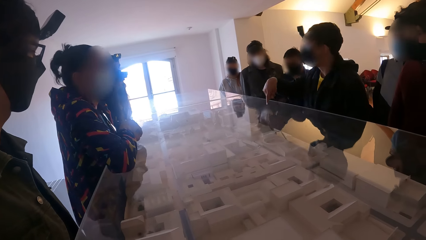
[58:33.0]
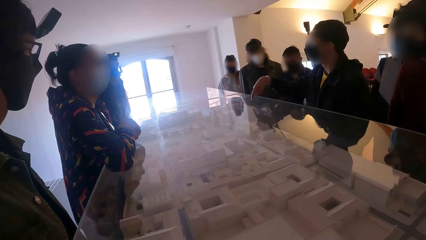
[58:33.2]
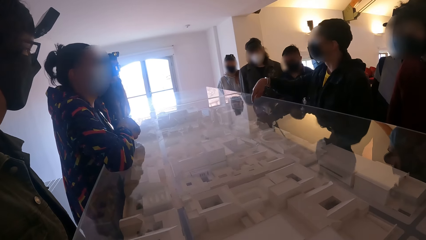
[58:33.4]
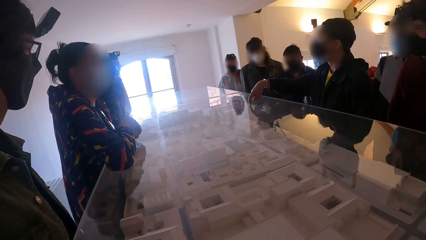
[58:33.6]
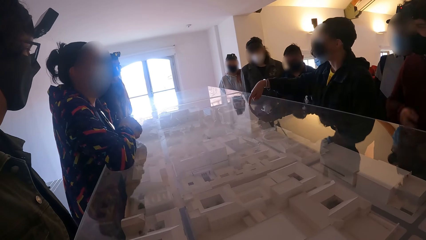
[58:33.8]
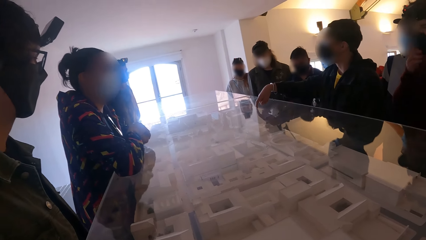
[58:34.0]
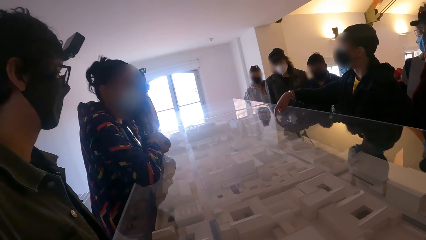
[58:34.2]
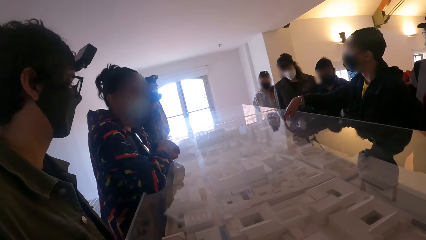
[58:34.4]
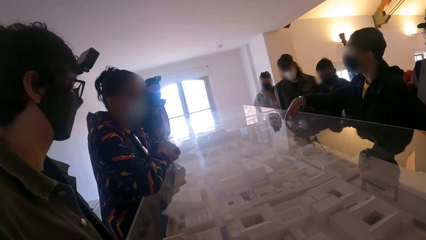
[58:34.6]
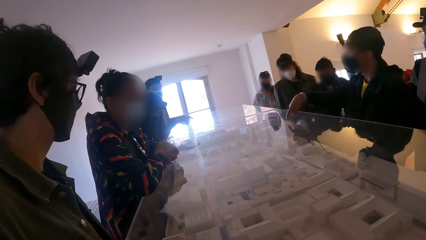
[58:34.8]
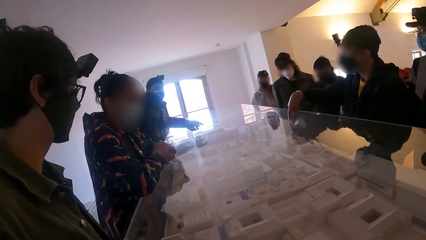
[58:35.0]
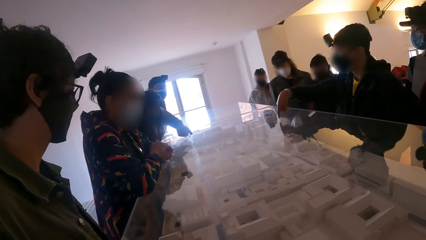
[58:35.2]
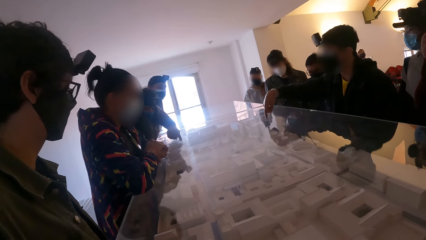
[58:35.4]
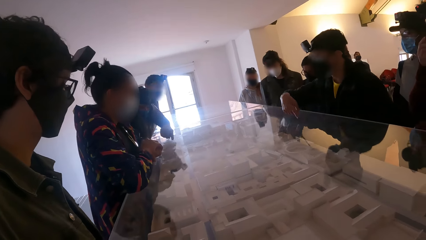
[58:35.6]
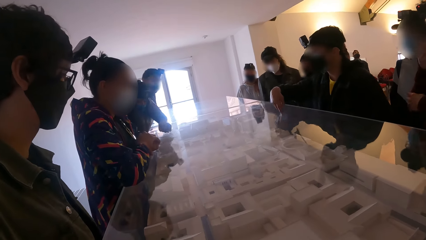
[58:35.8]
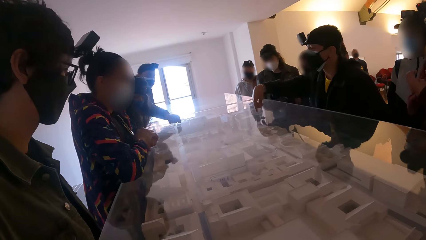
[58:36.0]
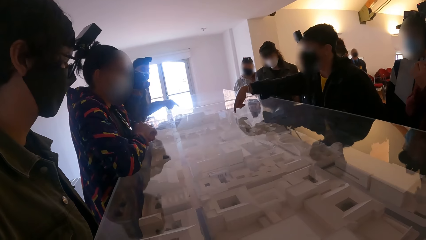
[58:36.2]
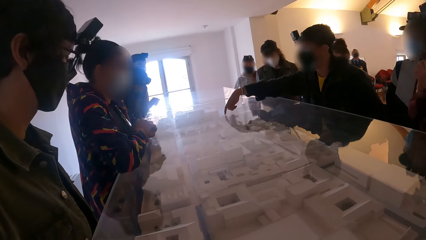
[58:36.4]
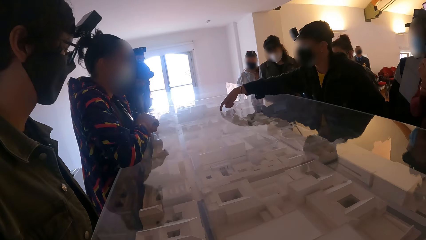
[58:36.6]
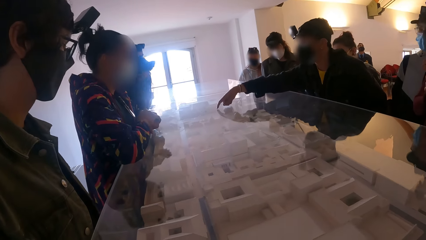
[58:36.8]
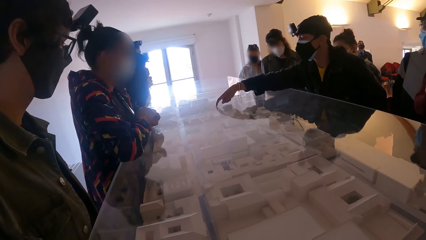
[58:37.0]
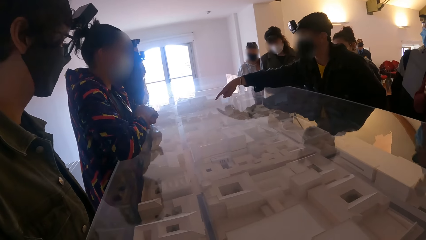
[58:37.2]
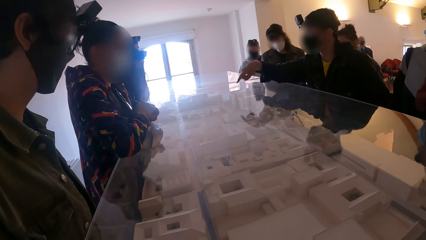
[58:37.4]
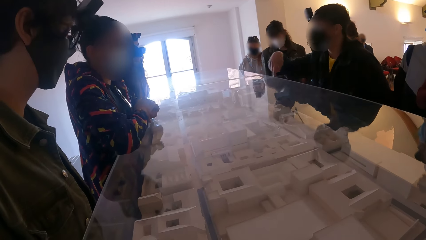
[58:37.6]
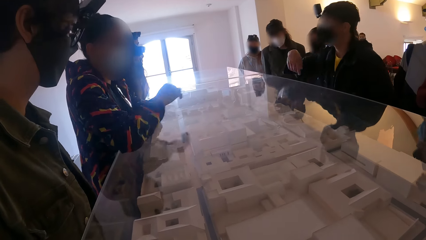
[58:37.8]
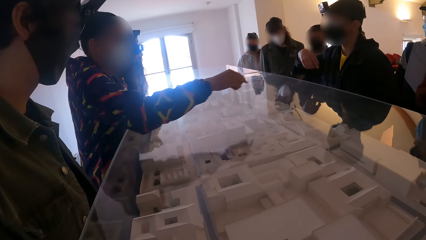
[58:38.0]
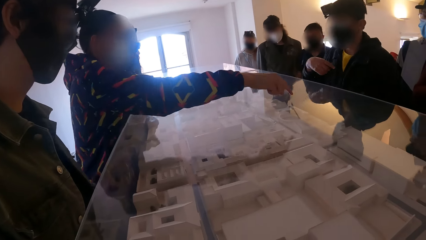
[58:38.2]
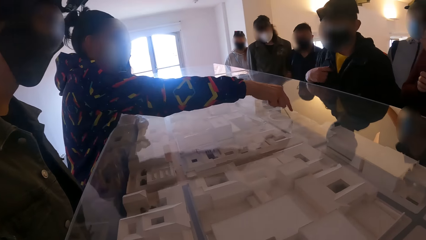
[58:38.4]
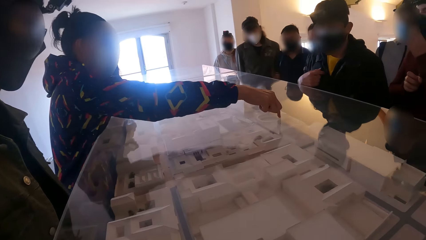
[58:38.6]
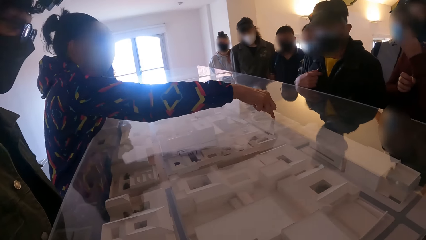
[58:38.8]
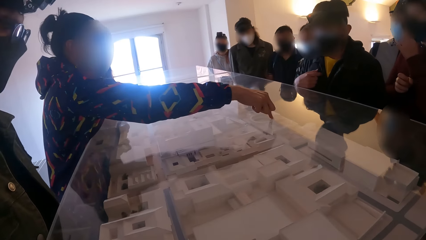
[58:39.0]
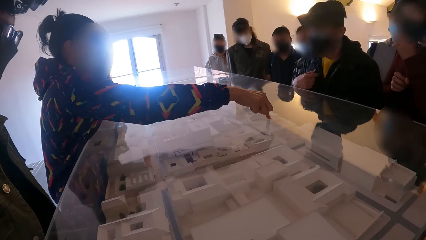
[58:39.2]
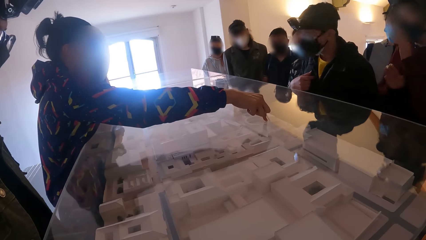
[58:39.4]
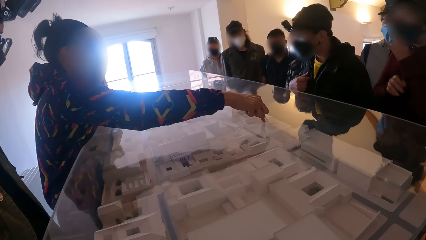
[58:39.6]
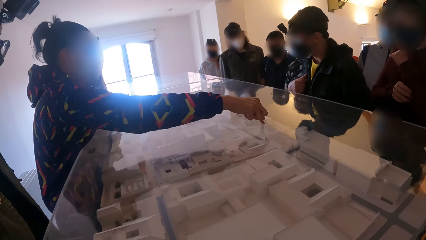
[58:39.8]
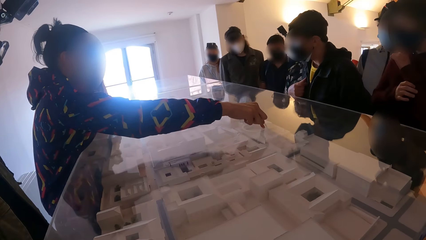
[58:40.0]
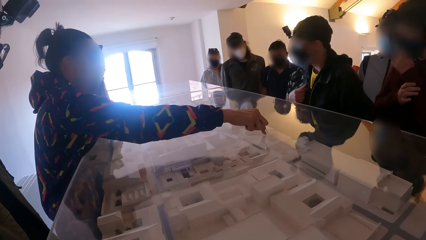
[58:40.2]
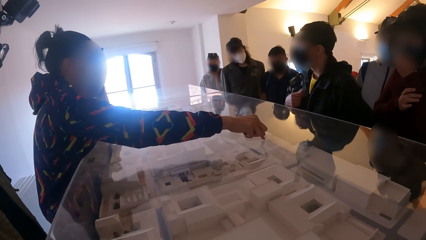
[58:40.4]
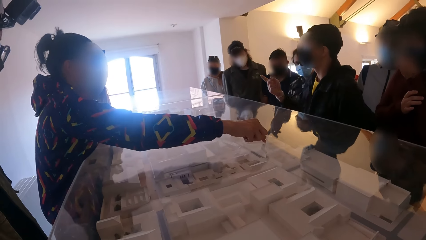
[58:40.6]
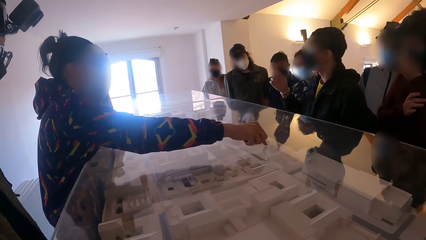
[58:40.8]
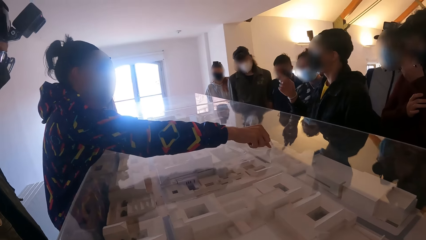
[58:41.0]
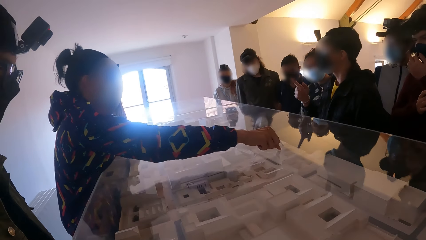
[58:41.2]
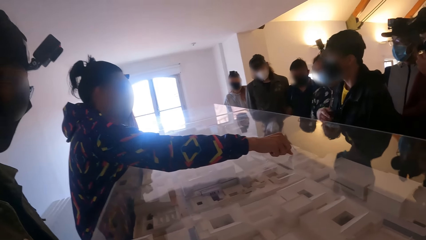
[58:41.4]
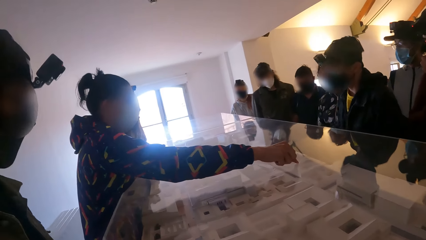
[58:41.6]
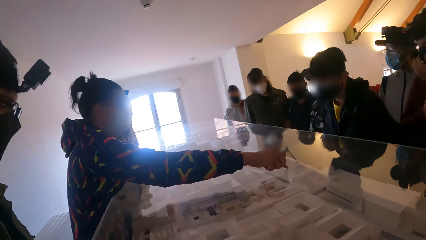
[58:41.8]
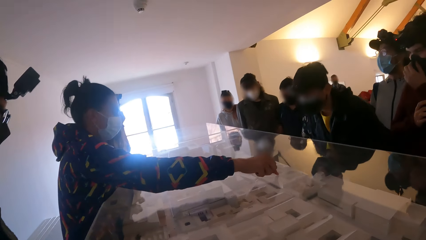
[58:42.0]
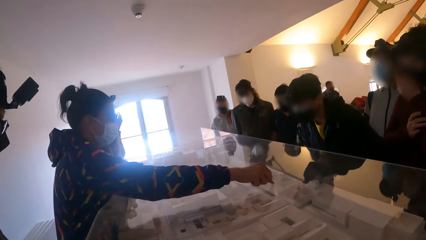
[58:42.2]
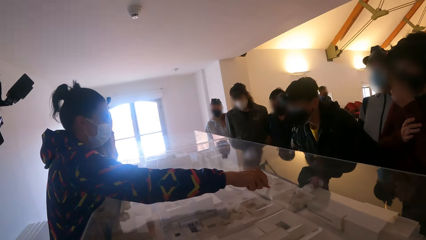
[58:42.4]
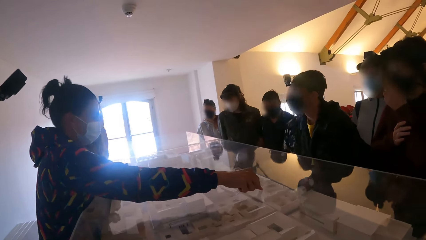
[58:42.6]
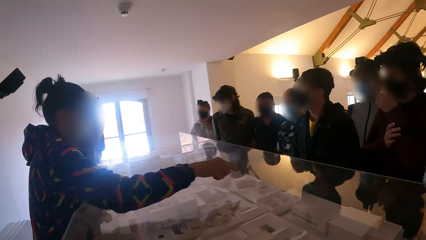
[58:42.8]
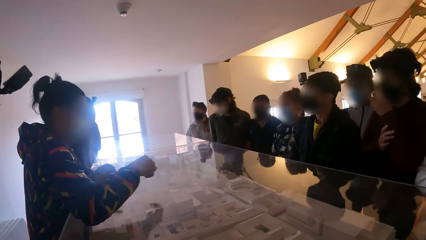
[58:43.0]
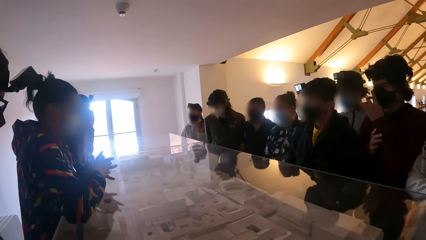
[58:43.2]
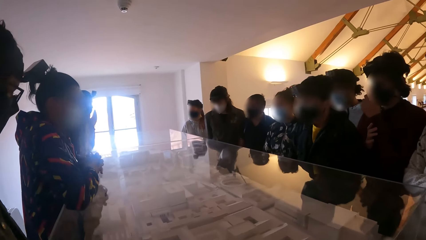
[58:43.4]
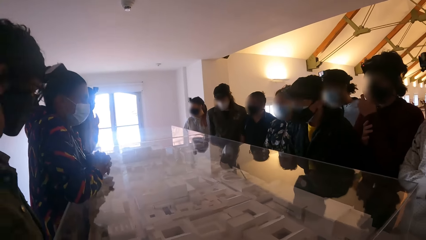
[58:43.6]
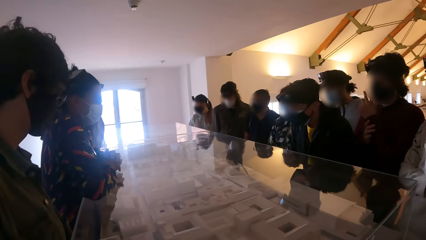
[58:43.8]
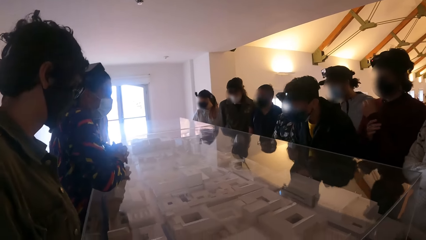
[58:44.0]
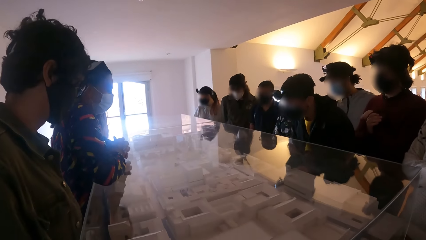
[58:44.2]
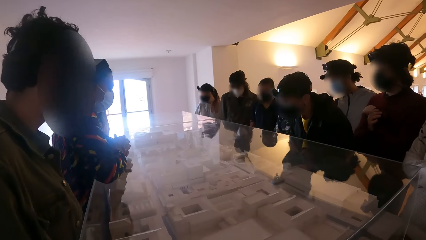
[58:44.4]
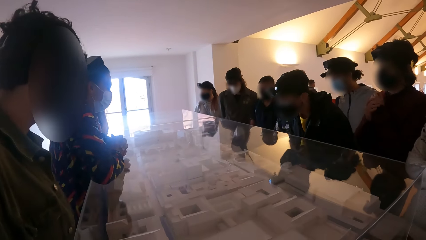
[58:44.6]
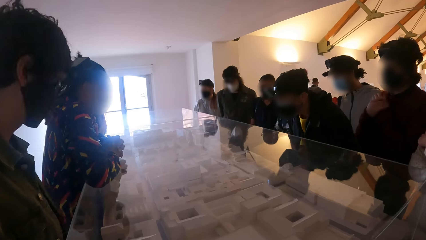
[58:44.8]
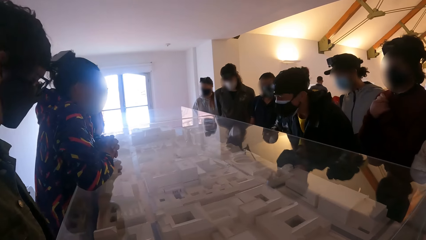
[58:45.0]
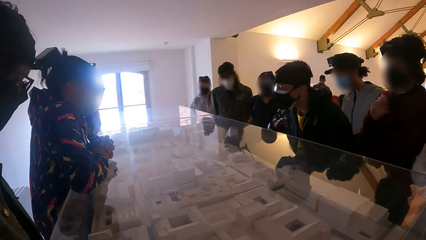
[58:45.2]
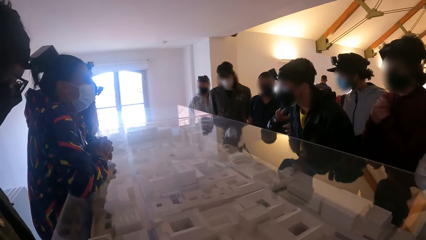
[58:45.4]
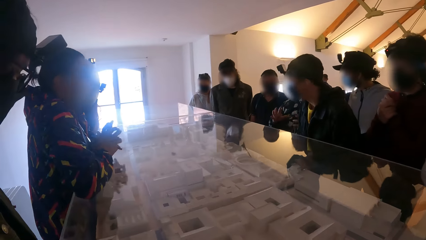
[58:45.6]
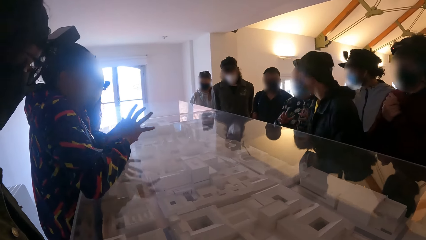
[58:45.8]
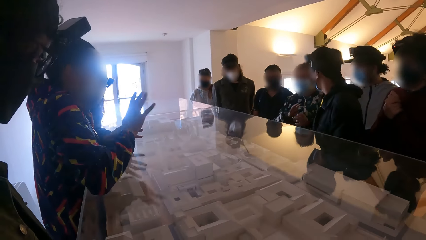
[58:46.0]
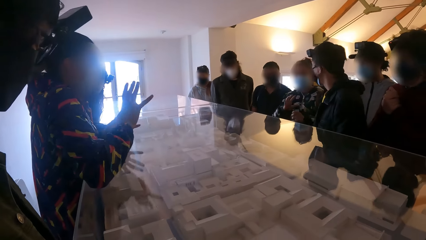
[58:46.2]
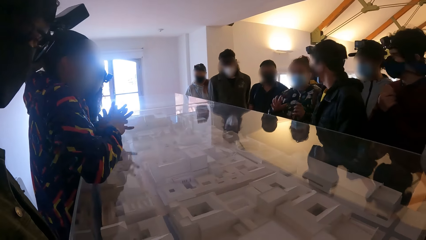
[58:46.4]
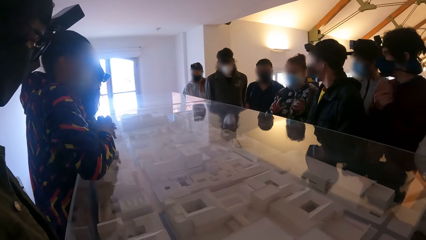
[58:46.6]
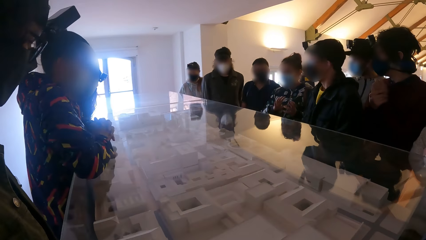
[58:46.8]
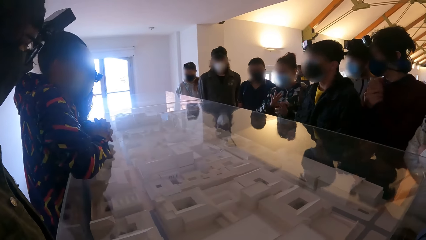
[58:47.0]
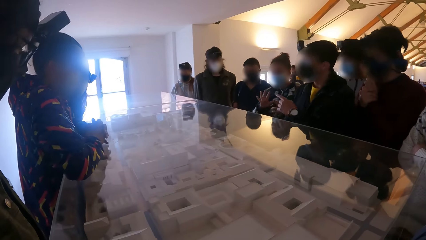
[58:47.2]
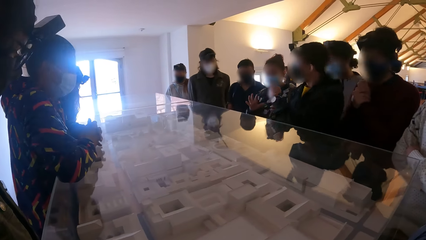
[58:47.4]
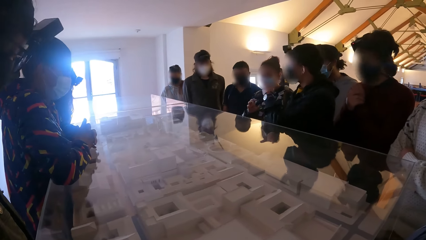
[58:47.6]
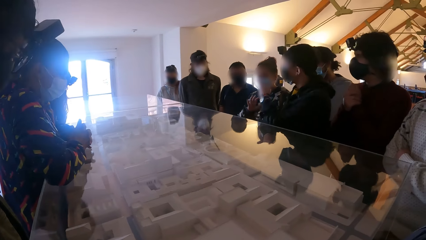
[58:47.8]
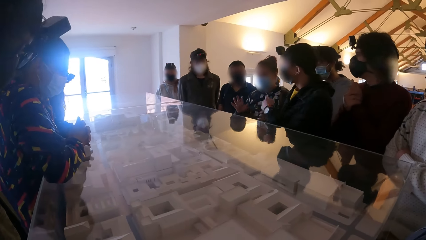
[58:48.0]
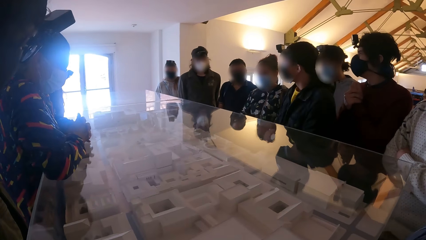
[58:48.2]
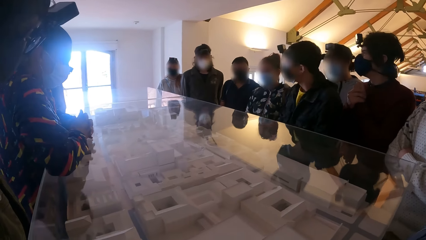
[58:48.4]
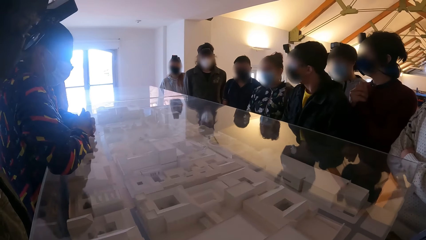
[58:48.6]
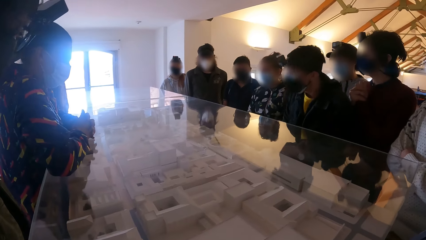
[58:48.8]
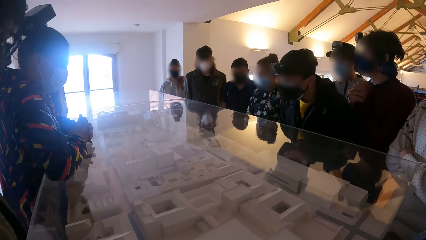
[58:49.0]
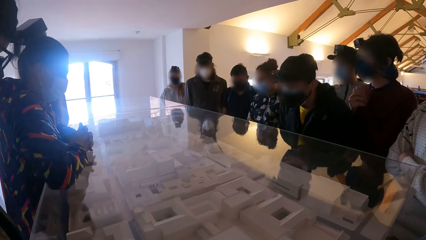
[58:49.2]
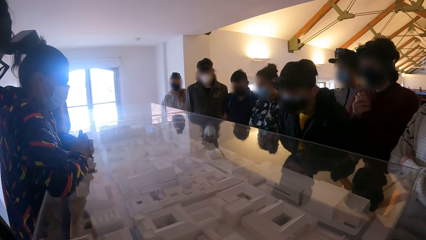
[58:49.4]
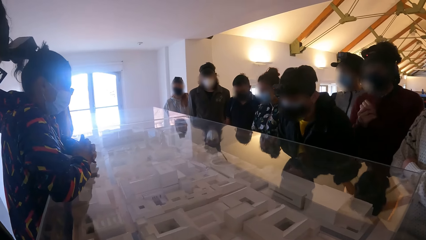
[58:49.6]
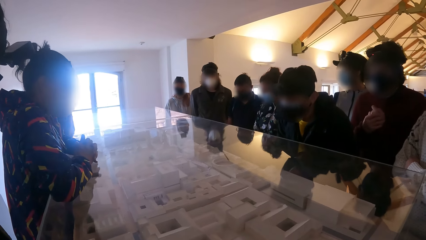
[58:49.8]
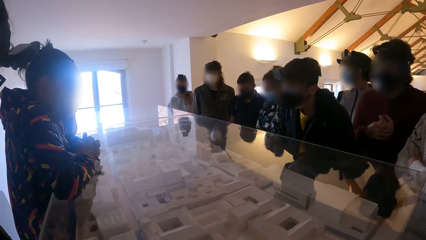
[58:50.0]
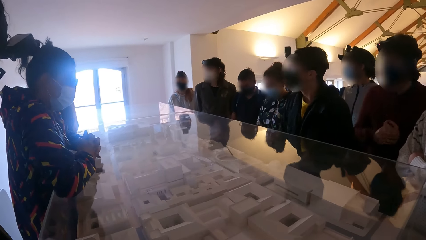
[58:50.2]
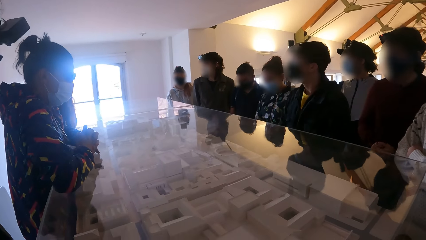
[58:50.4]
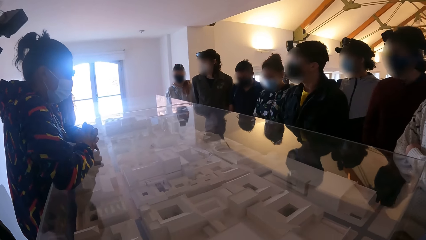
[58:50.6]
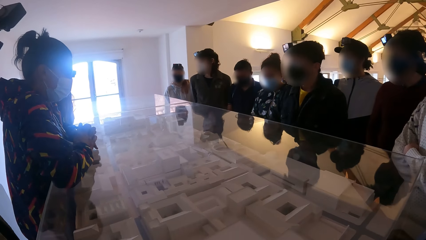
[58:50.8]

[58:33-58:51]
The woman touches the display with the right hand. She gestures her right hand towards the group of people. A man points his left hand to another man.
